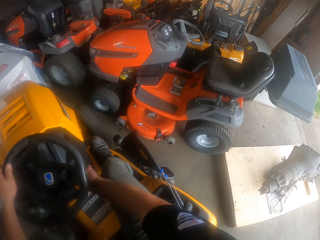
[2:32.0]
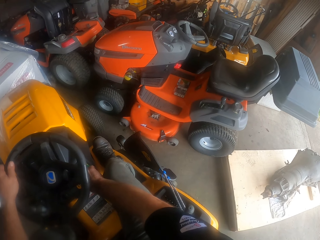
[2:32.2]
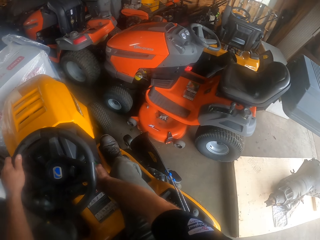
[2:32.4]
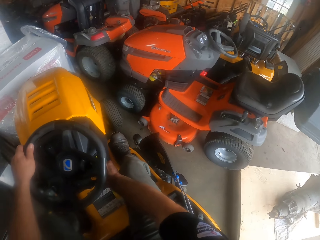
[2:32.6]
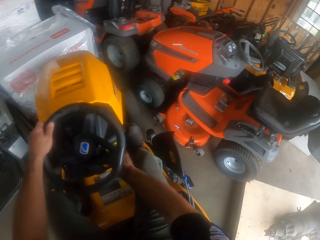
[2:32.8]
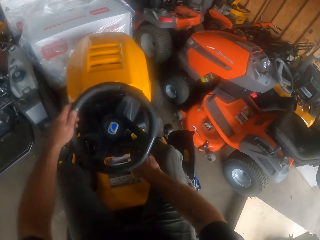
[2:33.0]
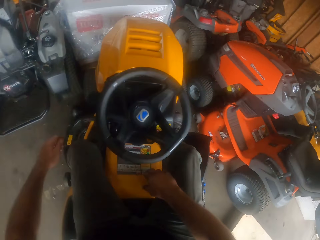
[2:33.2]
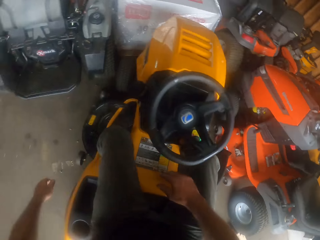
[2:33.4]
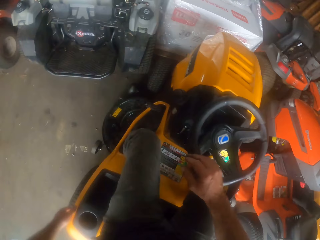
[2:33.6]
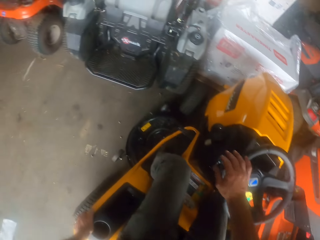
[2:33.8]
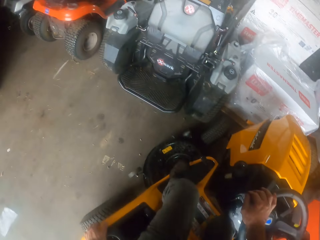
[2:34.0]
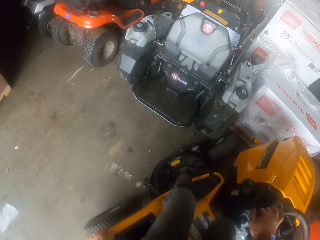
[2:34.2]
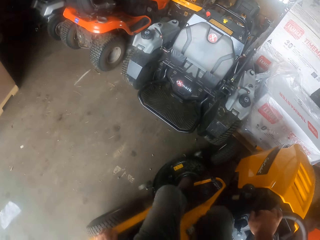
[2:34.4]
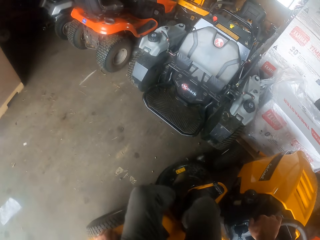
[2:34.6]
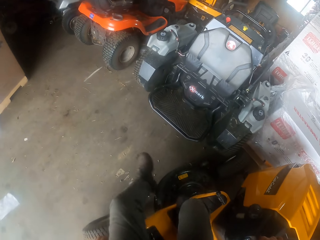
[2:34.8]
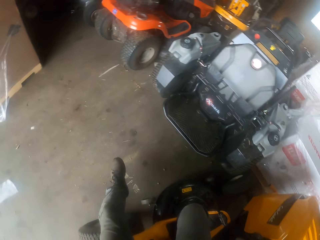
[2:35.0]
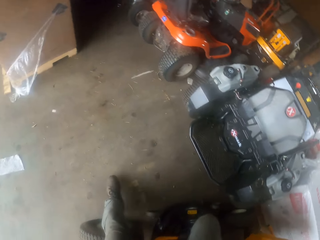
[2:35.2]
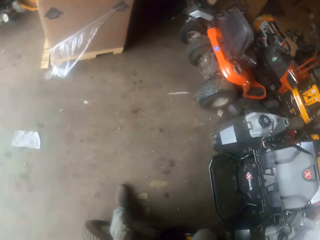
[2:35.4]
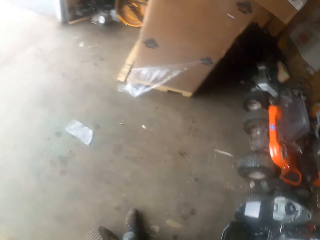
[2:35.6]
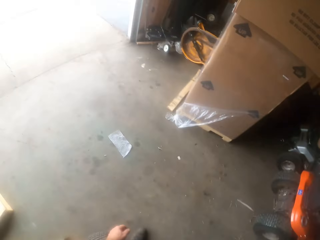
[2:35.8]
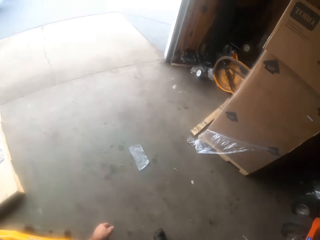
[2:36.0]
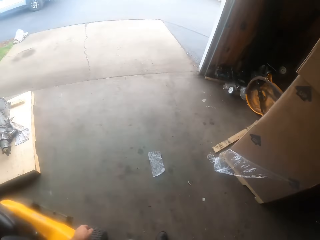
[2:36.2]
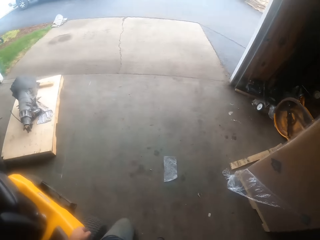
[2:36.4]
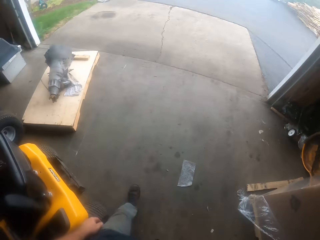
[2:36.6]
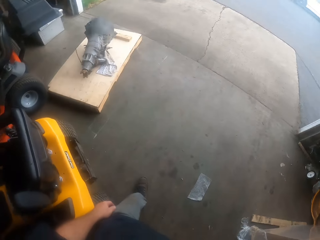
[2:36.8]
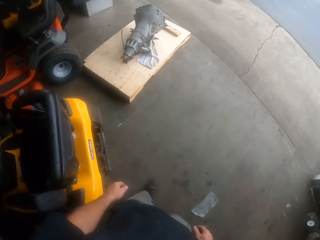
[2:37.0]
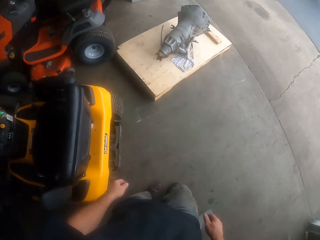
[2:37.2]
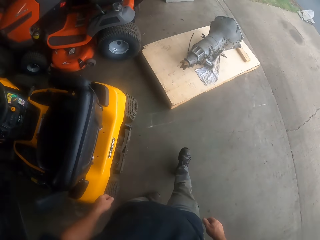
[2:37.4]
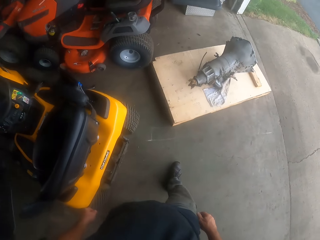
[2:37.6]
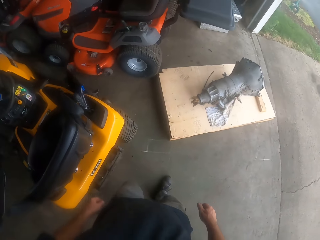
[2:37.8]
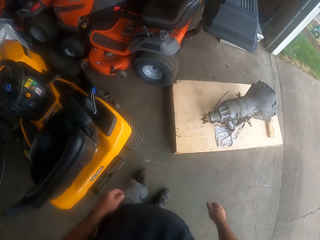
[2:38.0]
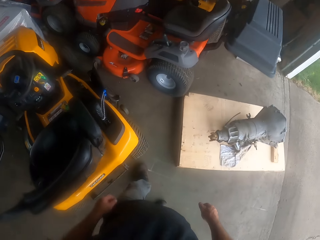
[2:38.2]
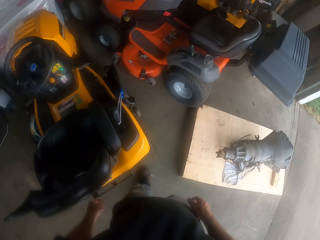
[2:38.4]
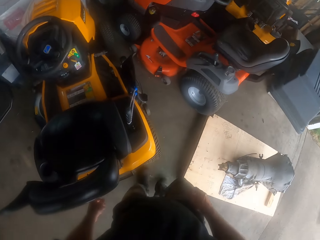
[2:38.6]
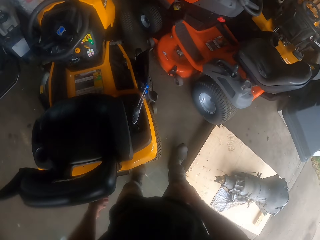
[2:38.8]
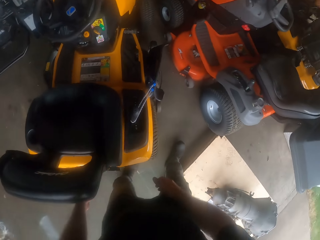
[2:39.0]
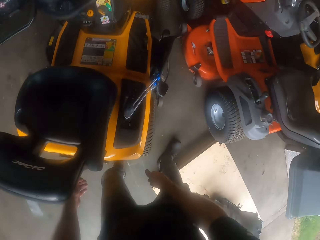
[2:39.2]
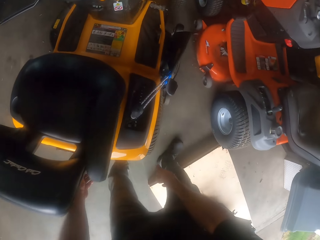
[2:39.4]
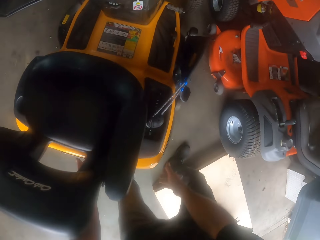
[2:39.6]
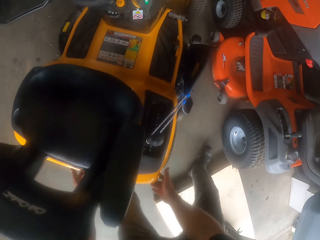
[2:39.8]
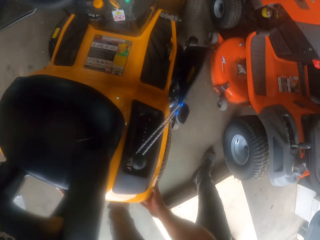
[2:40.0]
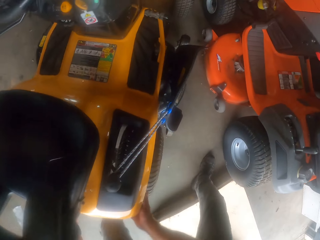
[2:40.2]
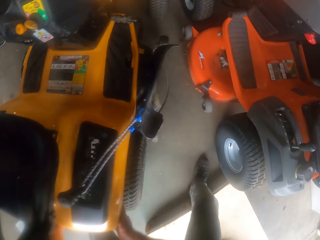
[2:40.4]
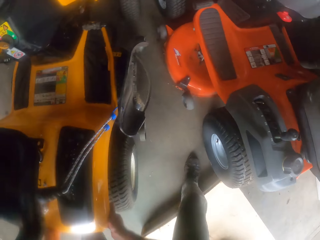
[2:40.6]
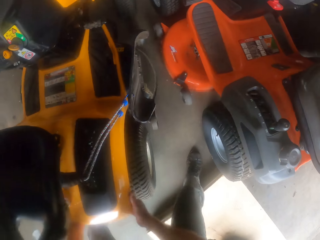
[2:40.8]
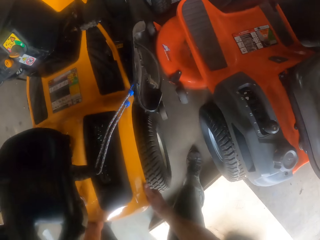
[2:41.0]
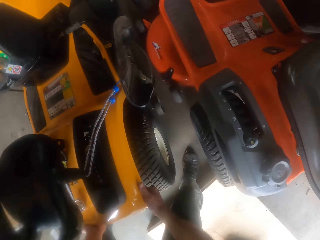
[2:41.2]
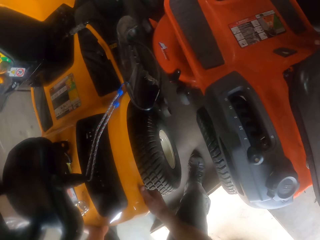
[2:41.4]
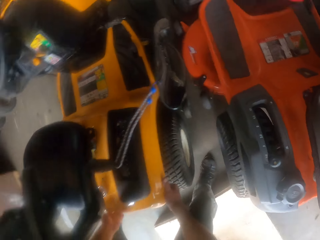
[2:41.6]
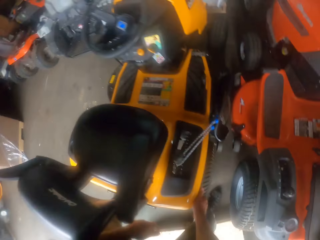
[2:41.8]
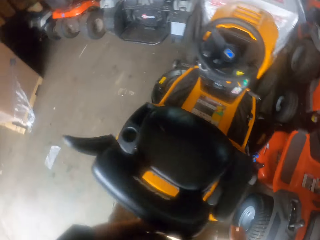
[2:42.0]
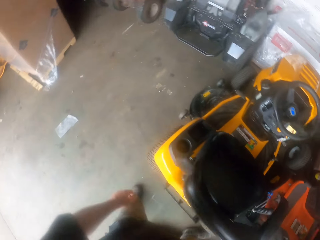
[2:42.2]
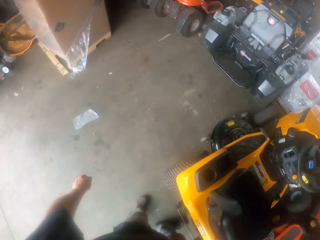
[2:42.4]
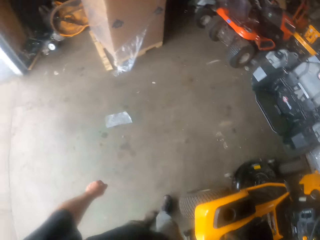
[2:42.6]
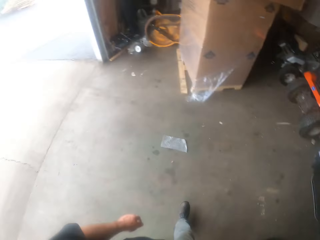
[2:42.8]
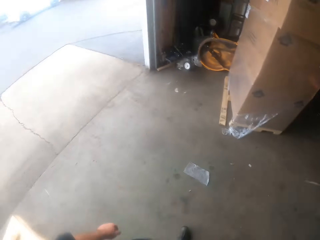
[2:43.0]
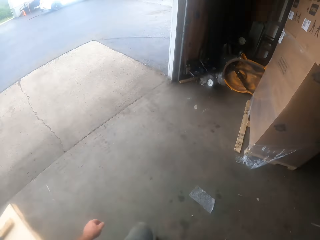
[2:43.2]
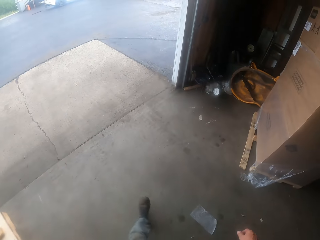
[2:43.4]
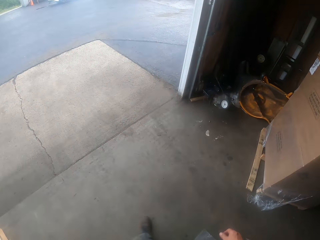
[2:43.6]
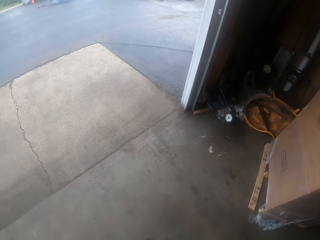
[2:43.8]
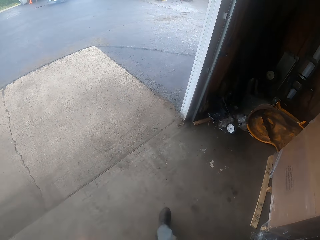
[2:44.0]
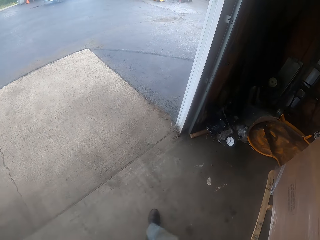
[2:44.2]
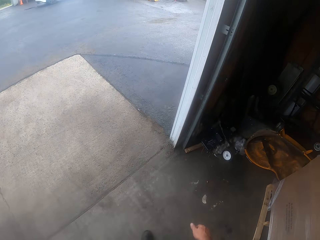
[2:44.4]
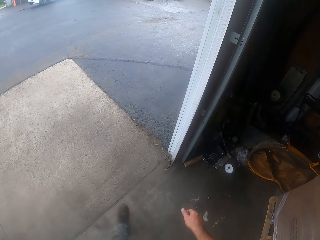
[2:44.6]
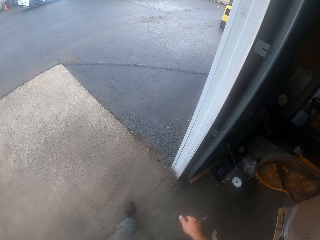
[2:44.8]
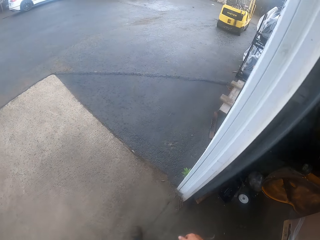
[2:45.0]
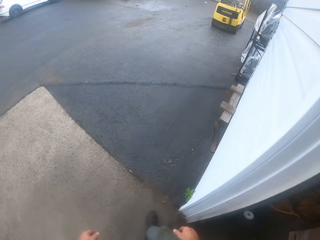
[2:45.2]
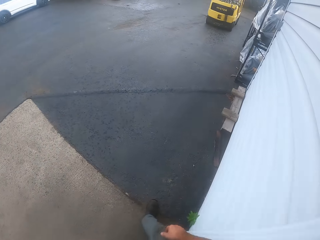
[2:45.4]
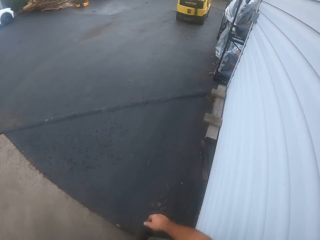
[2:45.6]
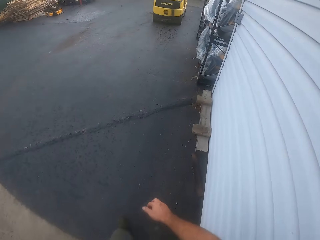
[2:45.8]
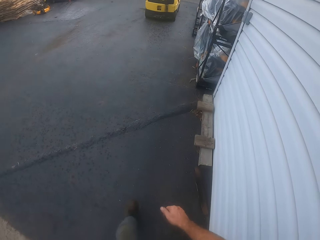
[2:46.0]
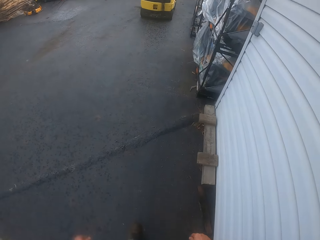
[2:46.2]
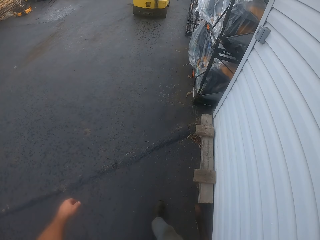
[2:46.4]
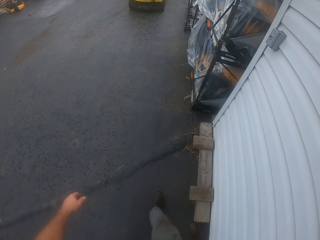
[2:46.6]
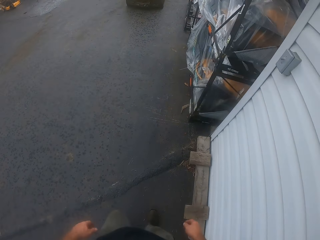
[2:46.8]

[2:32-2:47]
The camera wearer stops driving. He looks around. He steps down from the riding mower or lawn mower. He walks around. He touches the lawn mower and adjusts the riding mower with his hands. He moves the lawn mower. He looks around. He walks around. He steps out of the store.

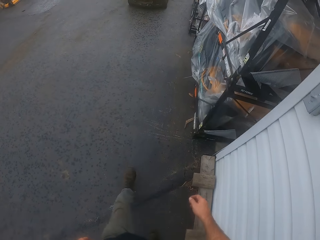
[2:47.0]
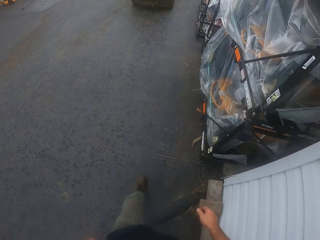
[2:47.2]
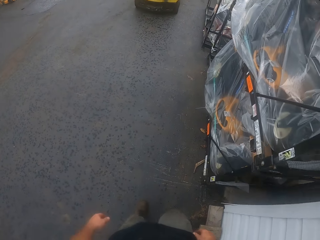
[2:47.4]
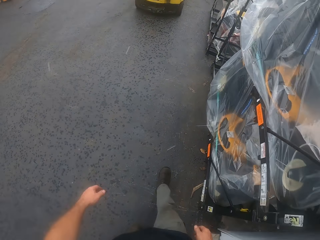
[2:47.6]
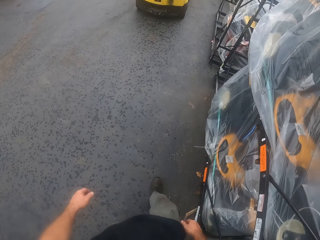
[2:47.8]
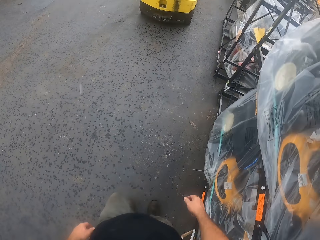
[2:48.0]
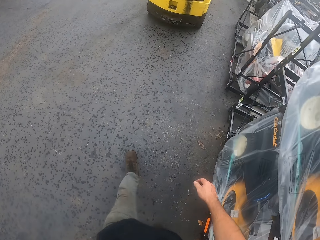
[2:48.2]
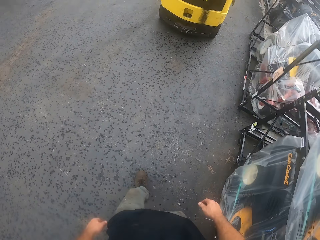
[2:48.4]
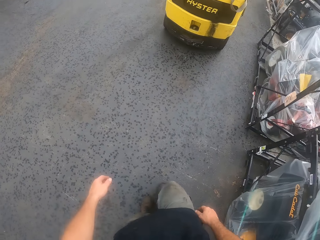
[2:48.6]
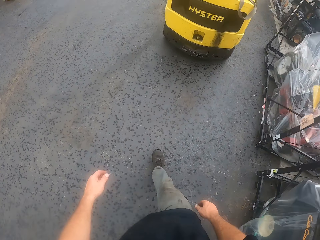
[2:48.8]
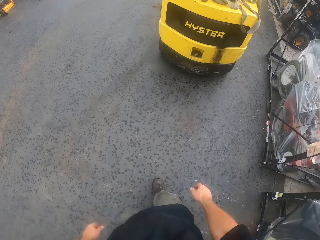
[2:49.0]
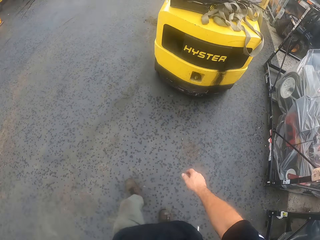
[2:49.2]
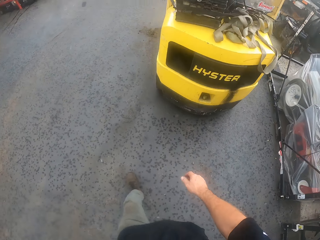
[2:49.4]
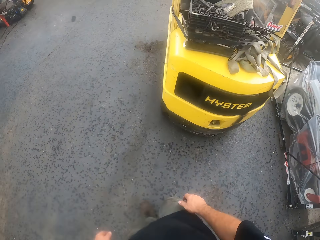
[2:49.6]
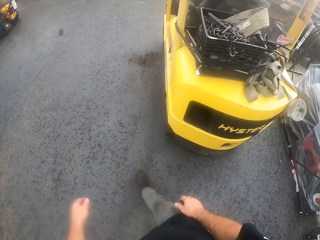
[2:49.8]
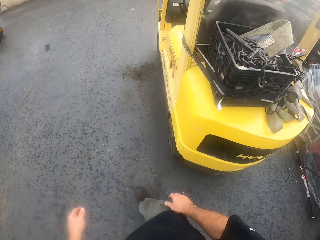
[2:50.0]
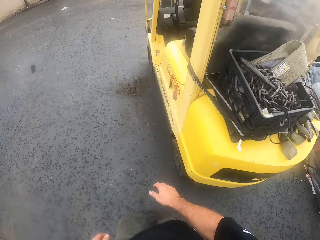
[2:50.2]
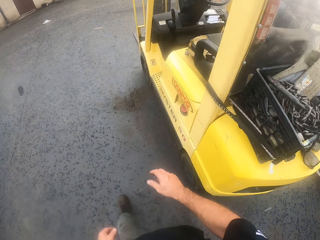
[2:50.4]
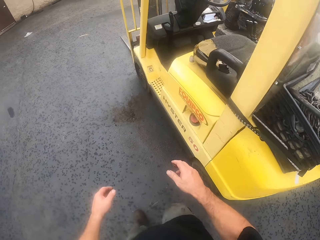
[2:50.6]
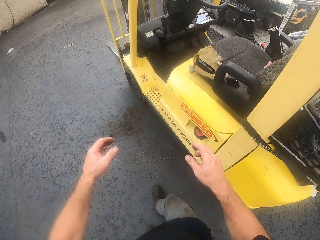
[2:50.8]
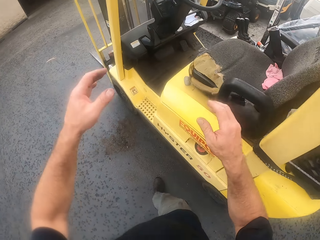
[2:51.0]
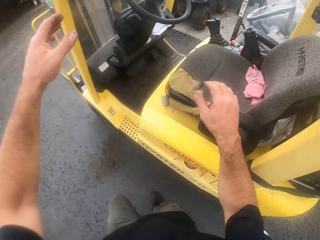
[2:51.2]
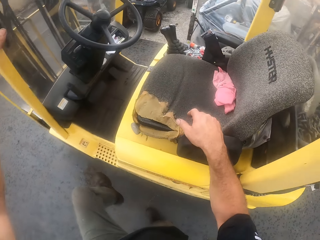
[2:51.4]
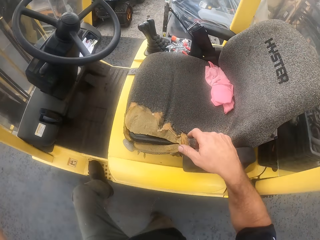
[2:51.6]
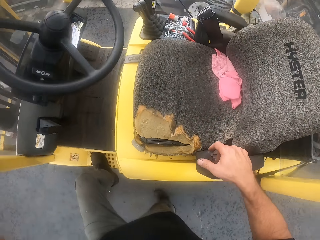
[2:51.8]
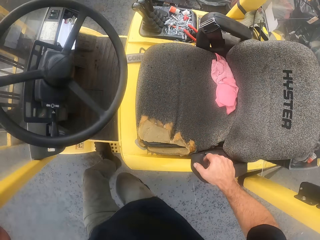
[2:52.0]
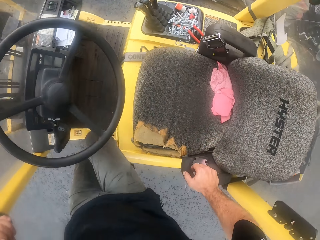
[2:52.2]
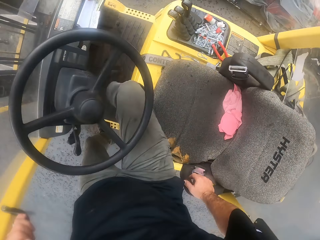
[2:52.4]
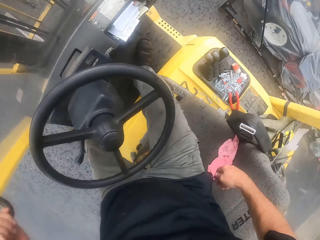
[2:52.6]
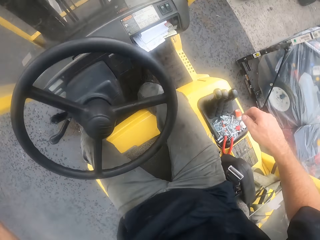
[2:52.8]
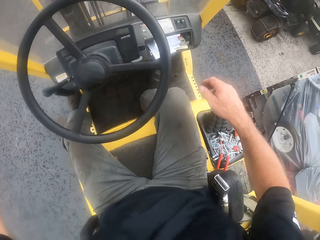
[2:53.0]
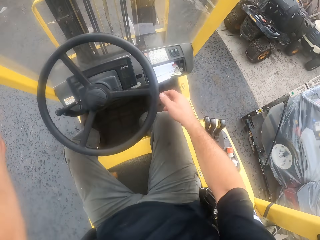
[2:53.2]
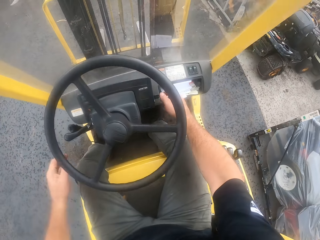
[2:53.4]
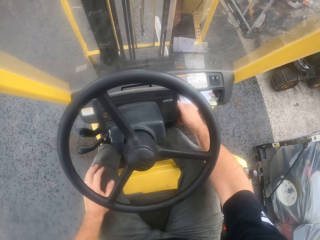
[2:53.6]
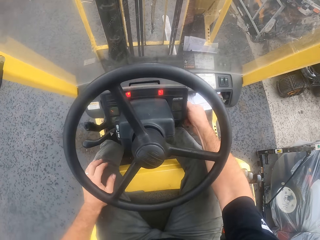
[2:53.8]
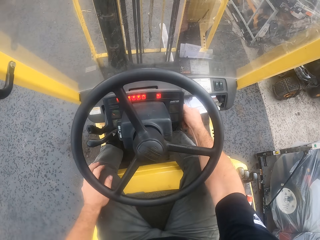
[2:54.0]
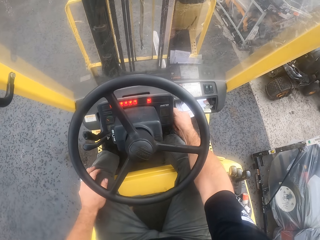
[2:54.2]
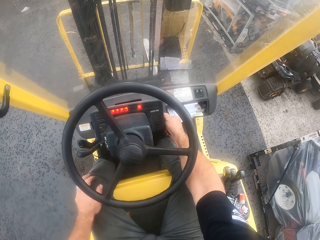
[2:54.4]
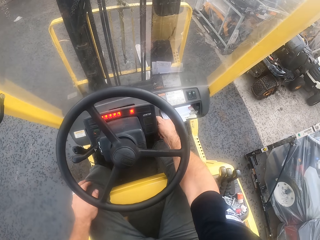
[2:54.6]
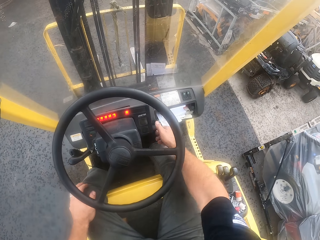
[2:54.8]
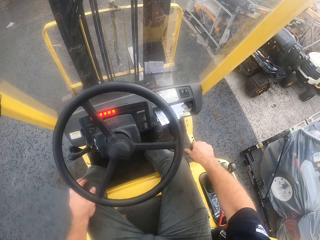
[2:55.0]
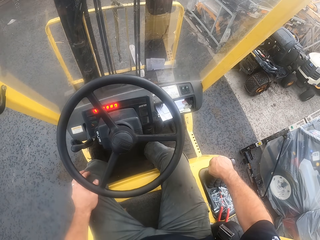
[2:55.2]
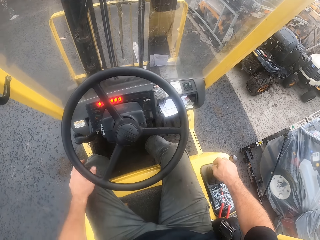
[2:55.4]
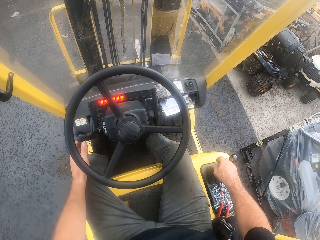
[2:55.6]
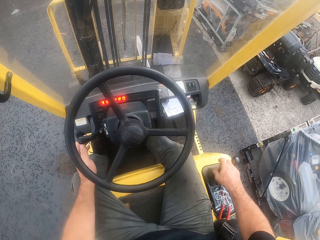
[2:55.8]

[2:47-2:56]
The camera wearer mounts a forklift or lawn mower. He sits on the lawn mower. He starts the forklift with his hands.
